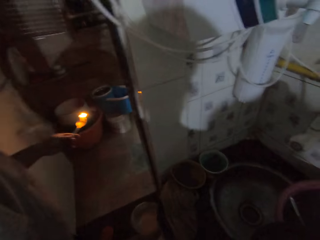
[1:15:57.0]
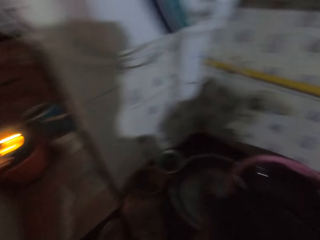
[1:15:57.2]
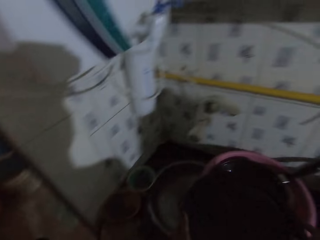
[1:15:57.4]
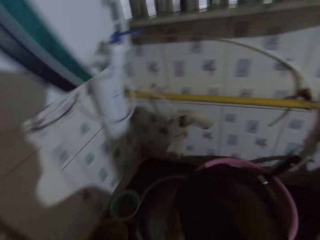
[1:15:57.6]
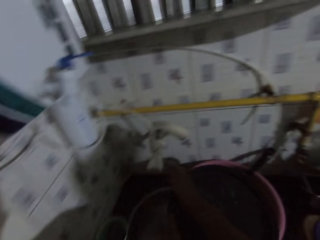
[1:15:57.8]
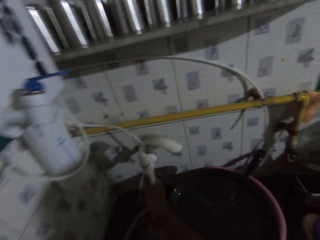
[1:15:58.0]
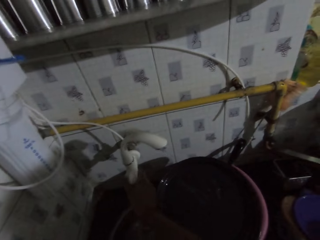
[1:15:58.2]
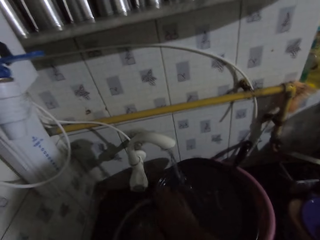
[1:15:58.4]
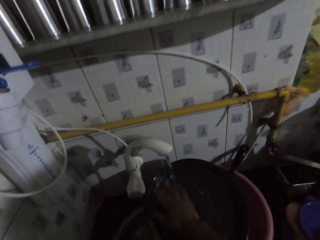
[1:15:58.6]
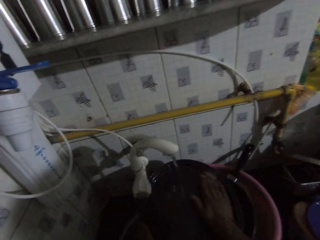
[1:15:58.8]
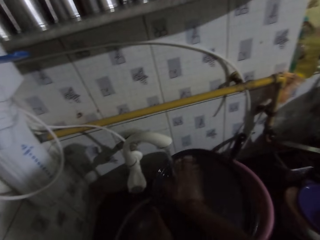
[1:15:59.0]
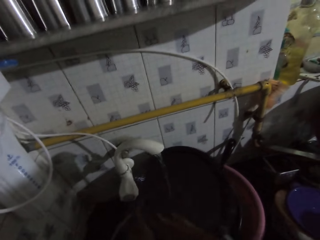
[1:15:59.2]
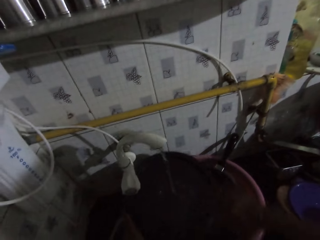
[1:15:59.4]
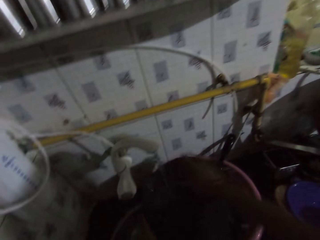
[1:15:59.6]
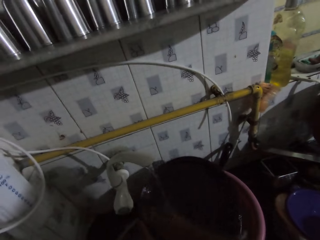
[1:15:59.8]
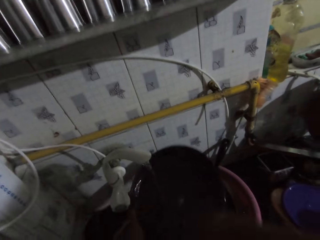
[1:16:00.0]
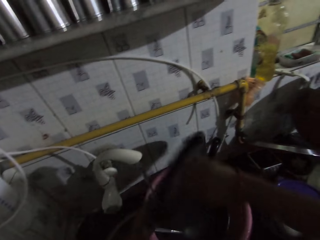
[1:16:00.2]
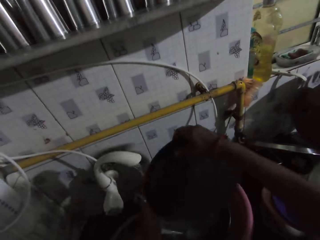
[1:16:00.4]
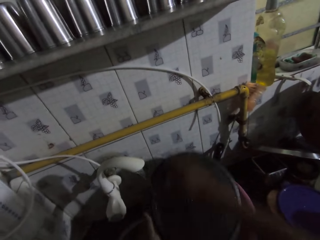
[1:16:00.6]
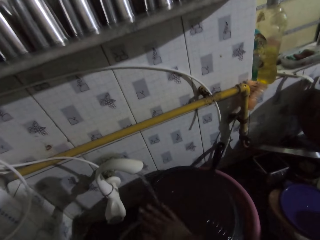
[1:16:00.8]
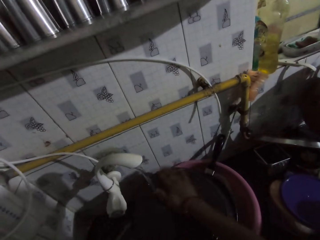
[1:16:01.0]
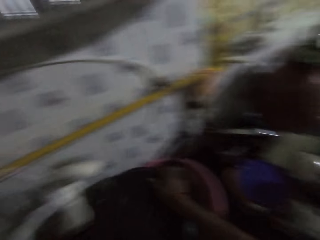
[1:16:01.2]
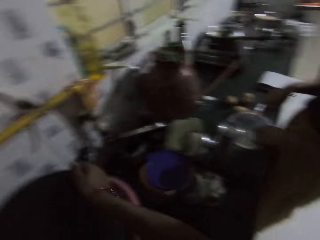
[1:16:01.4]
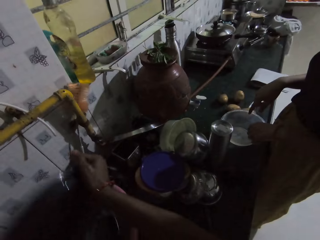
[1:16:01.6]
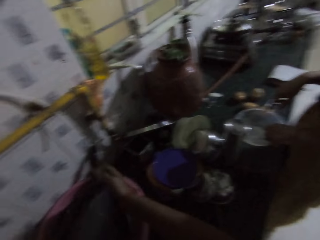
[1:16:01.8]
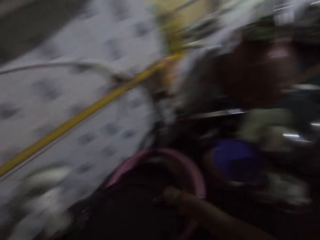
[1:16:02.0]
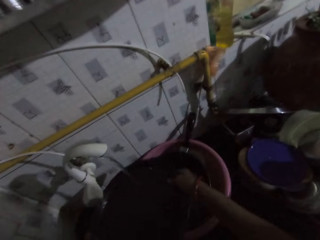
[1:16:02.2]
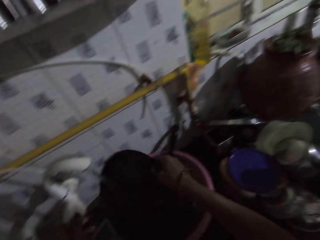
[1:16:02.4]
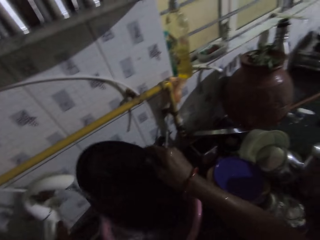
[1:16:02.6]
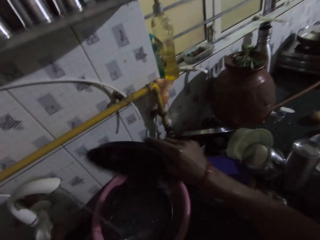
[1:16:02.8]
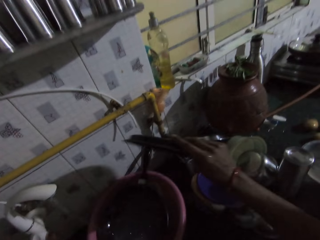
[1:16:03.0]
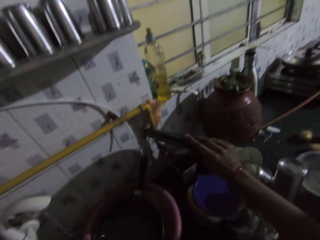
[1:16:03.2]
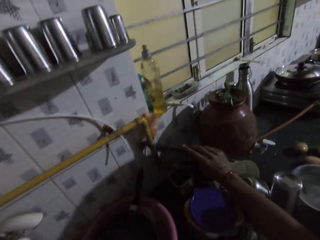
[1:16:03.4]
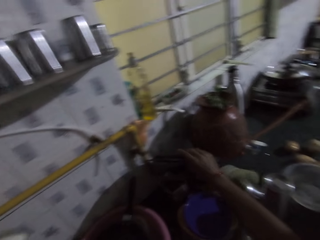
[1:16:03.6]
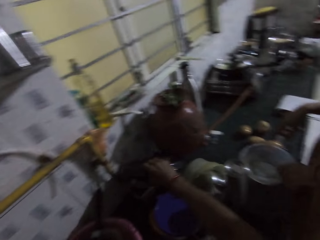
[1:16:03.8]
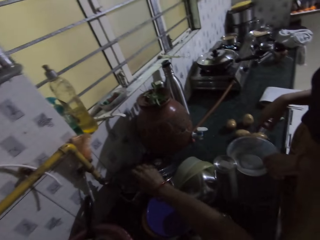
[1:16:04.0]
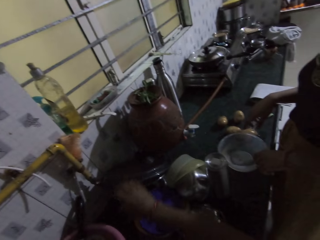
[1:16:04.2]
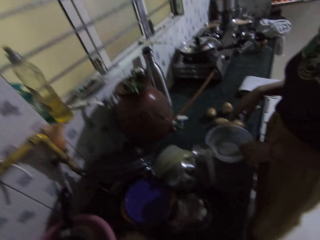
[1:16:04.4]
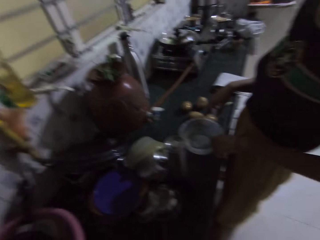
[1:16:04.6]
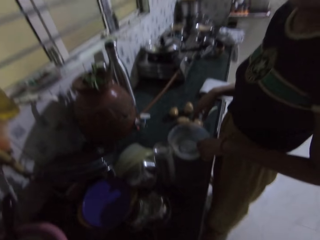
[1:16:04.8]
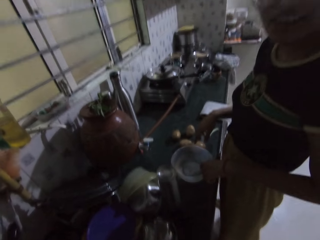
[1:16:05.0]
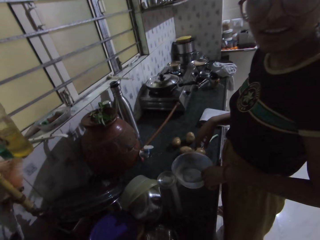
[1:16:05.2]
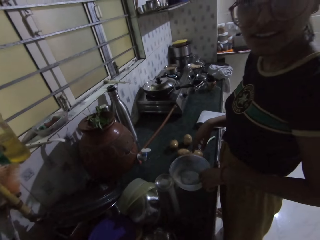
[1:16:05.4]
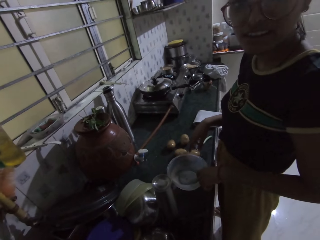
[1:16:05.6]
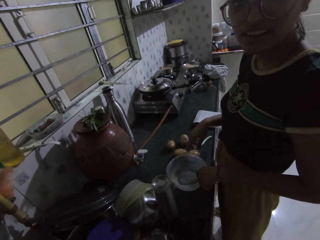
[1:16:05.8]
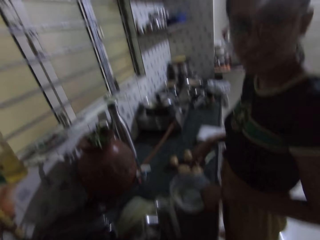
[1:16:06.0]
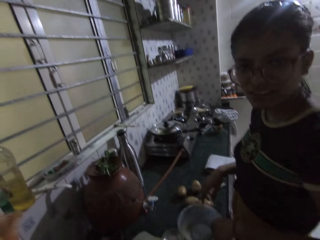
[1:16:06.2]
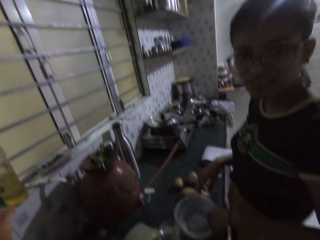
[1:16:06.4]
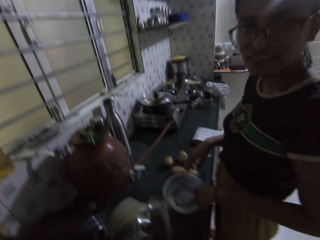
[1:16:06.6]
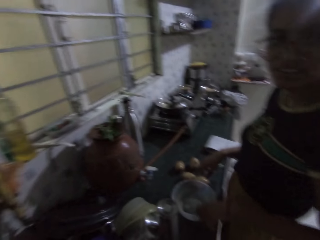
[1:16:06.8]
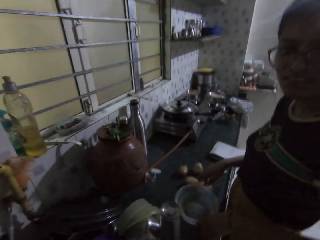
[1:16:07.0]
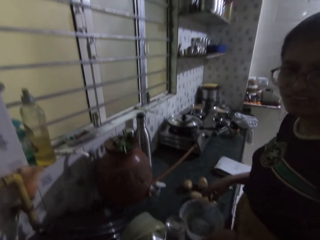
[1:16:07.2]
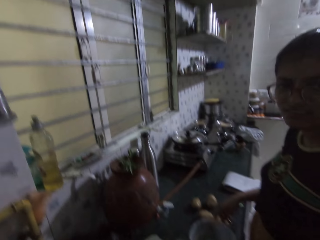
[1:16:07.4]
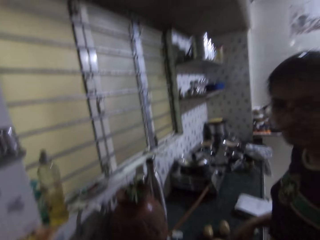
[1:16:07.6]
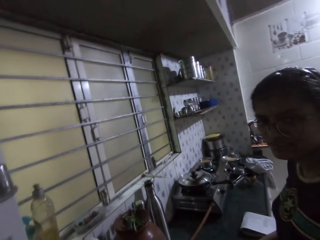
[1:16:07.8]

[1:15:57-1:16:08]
A woman interacts with the camera wearer. The camera wearer opens the tap with her right hand. She washes the tray from a basin underneath the tap with her right hand. The woman washes potatoes on a bowl. The camera wearer washes utensils from the basin onto a counter. She drops the tray on the kitchen slab with her right hand. She interacts with the woman.

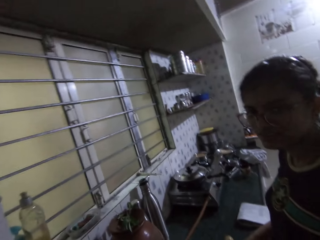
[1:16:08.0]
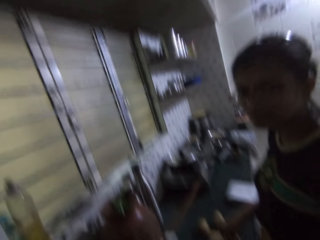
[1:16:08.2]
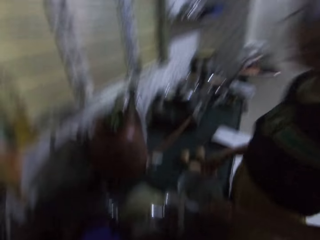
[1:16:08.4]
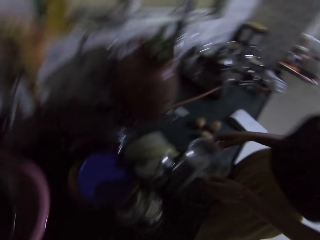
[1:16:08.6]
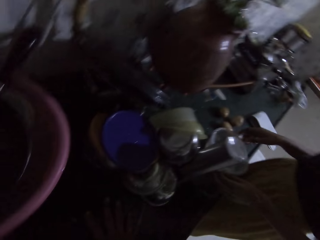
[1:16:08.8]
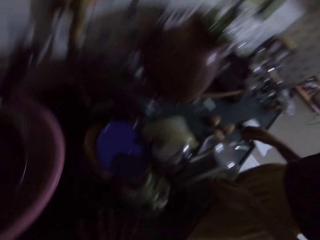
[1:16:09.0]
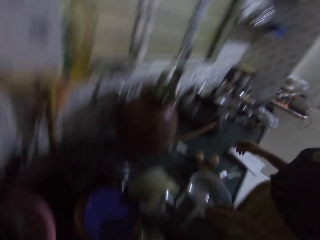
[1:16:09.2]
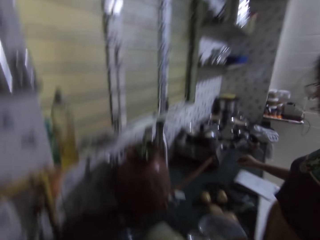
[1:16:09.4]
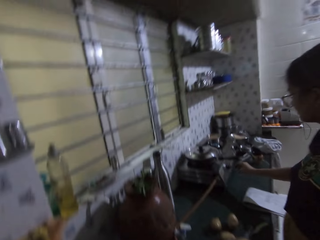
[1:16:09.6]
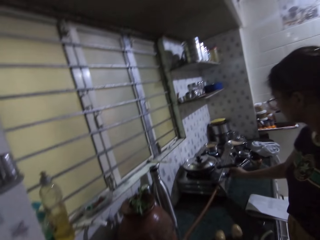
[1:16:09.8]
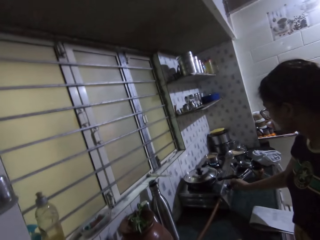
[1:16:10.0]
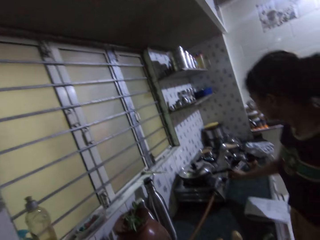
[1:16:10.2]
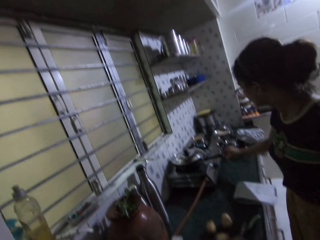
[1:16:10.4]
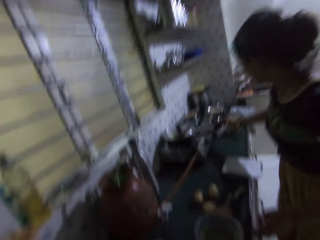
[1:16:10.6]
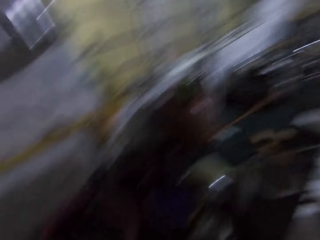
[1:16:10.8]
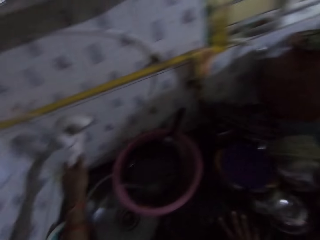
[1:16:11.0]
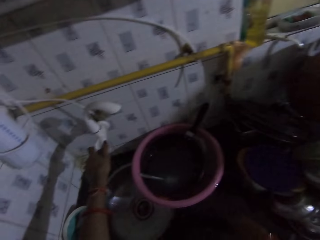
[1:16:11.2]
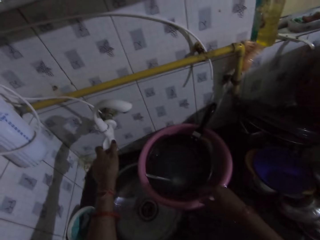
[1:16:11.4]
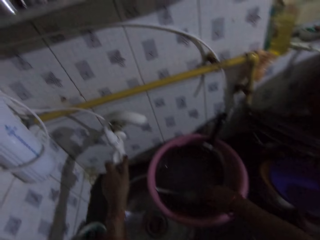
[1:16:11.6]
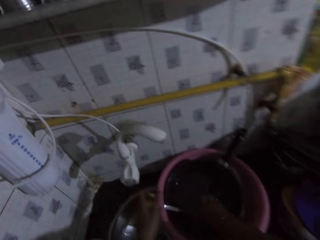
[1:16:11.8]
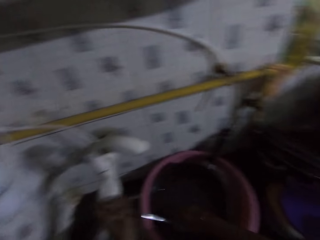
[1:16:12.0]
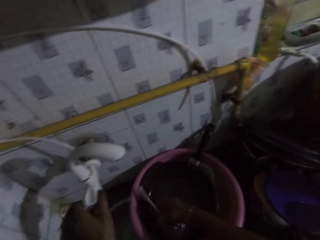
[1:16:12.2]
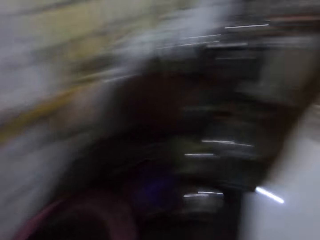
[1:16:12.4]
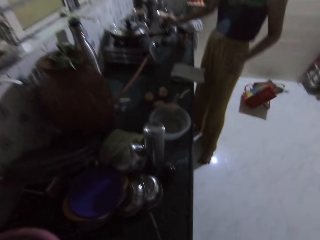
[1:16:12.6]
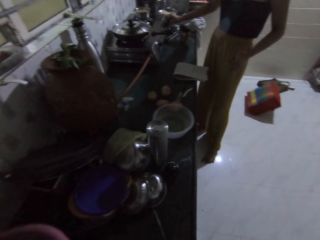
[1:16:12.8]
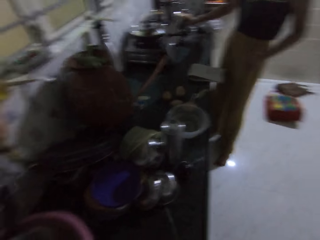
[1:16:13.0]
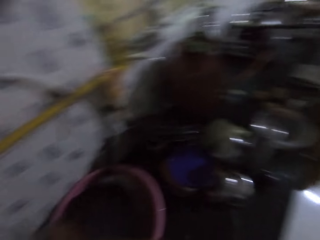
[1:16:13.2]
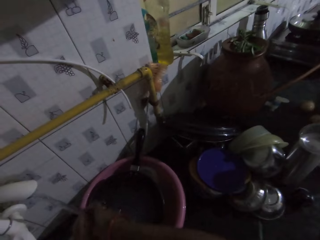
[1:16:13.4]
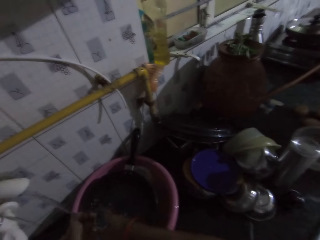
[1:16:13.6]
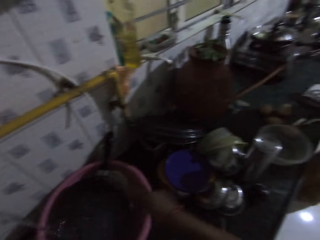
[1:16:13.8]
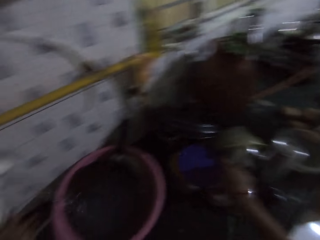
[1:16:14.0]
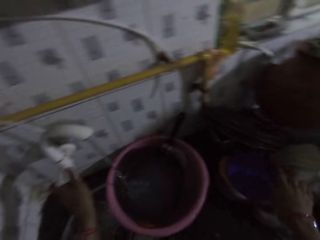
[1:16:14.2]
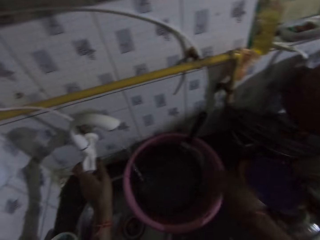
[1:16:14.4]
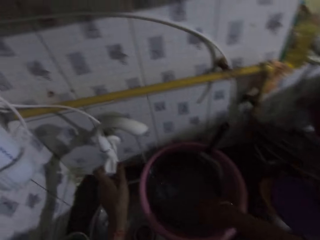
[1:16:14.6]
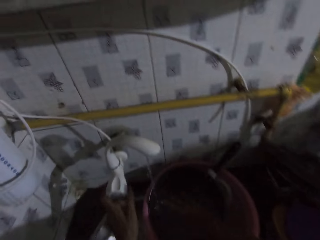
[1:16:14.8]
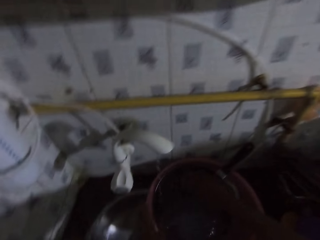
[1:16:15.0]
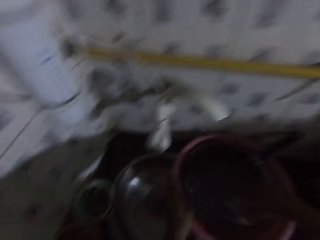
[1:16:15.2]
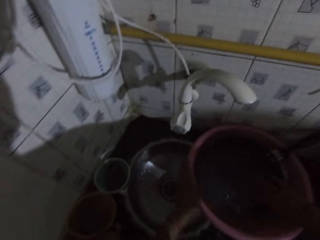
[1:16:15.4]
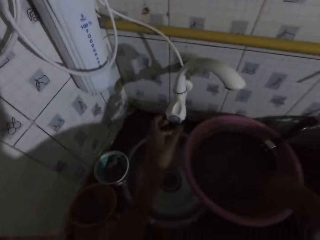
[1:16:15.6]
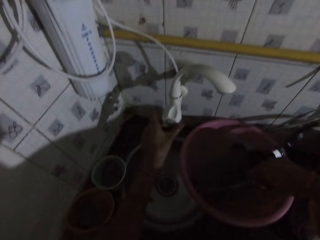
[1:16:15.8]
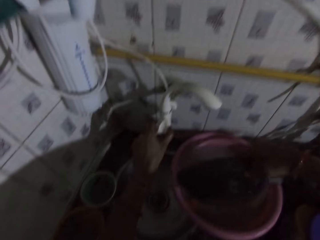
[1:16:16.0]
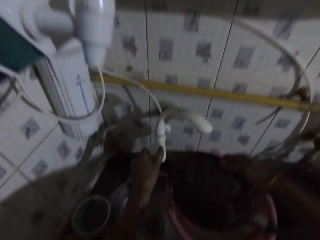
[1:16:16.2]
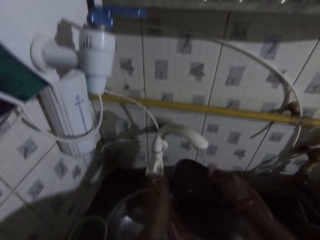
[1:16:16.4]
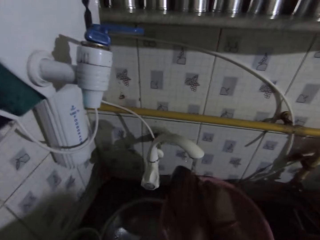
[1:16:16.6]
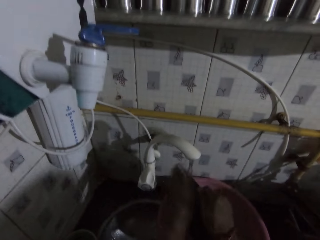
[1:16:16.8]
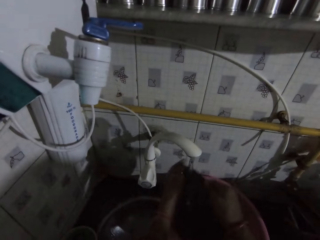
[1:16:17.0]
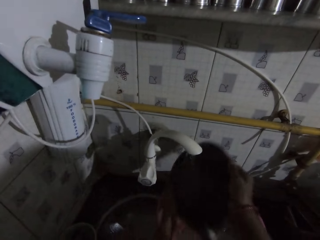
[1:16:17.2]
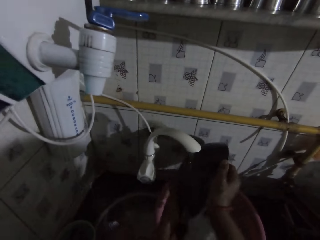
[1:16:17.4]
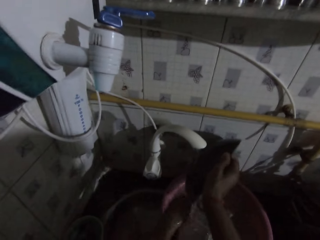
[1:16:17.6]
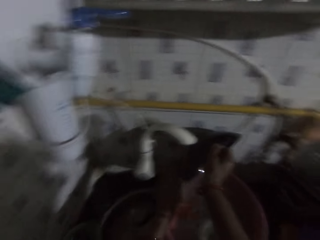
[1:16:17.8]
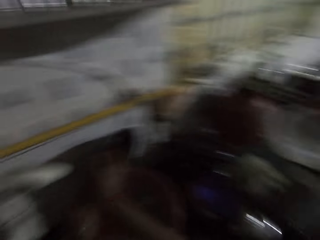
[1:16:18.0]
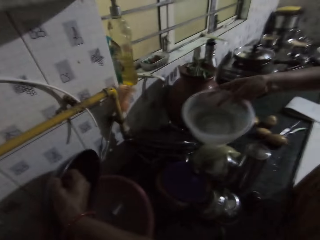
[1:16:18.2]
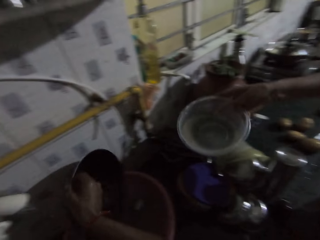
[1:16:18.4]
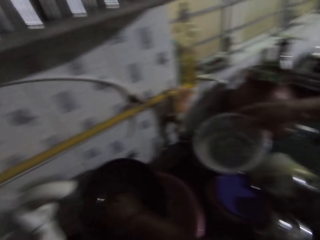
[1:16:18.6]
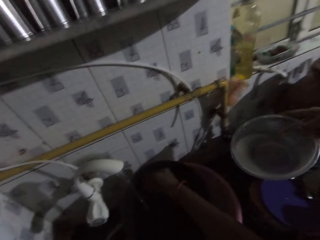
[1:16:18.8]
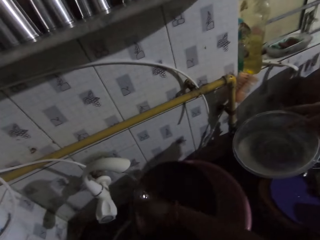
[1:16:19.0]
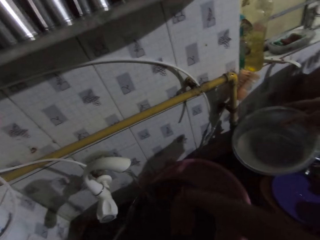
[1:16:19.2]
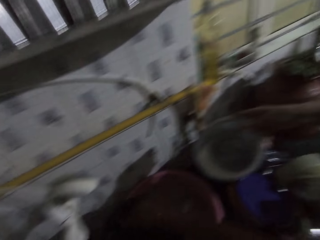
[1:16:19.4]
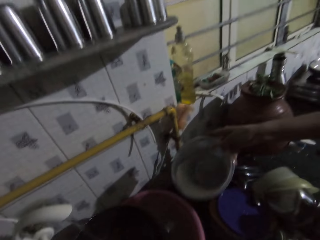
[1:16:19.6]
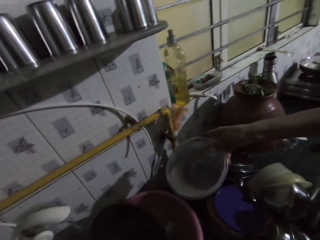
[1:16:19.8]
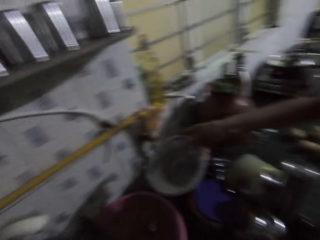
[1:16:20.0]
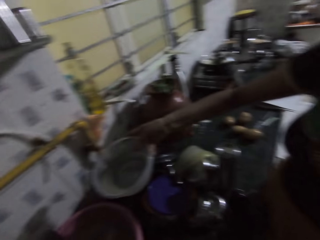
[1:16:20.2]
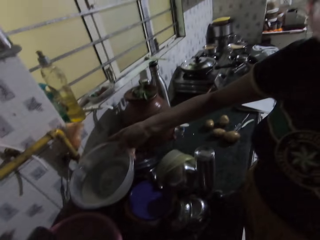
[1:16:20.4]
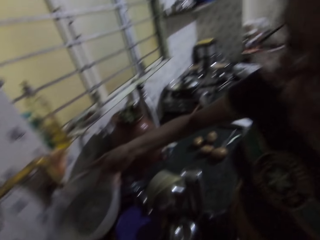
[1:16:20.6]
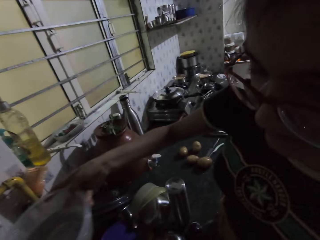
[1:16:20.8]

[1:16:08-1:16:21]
A woman reaches for the gas cooker with her right hand. The woman turns a cooker knob. The camera wearer picks up a spoon from the basin with her right hand. She opens the tap with her left hand. She washes the spoon underneath the tap with both hands. She drops the spoon on the kitchen slab with her right hand. She closes the tap with her left hand. She picks up a frying pan from the basin with her right hand. She opens the tap with her left hand. She washes the frying pan underneath the tap with her left hand. The woman interacts with the camera wearer. The woman holds the bowl in her right hand. The woman carries water in the bowl towards a sink. The camera wearer washes the frying pan underneath the tap with her right hand. She interacts with the woman.
